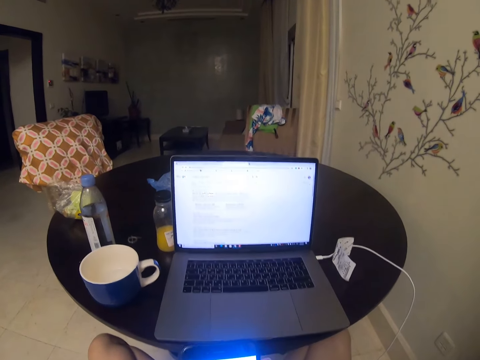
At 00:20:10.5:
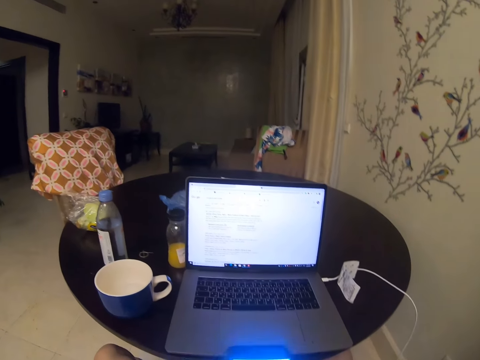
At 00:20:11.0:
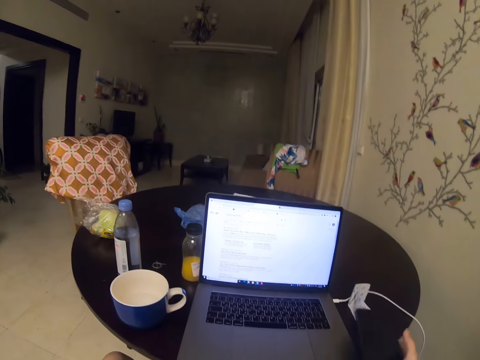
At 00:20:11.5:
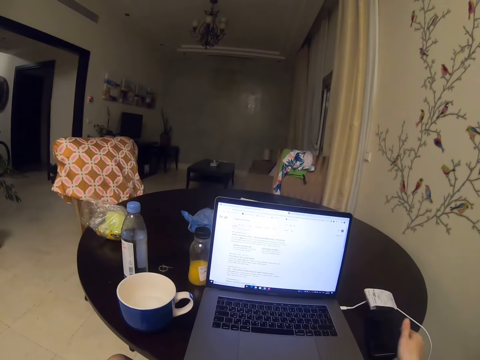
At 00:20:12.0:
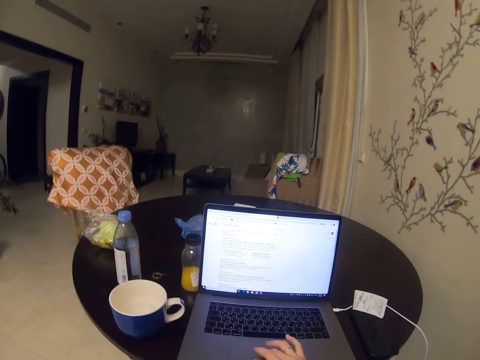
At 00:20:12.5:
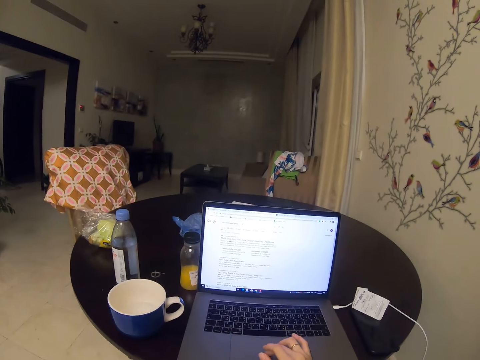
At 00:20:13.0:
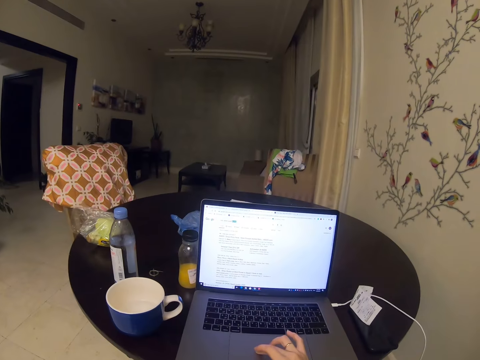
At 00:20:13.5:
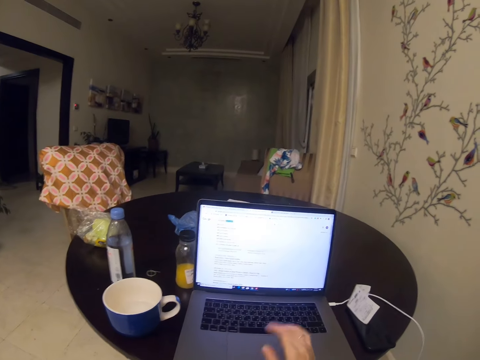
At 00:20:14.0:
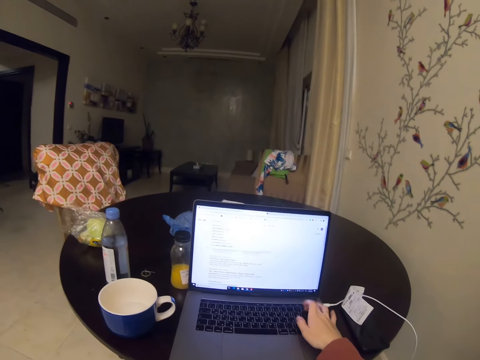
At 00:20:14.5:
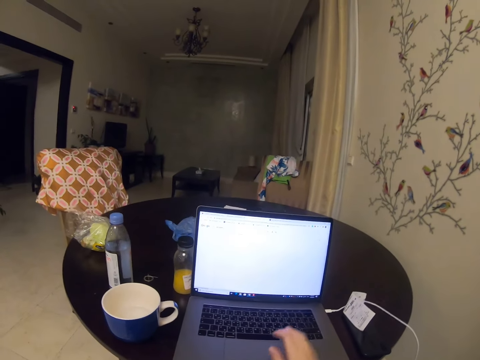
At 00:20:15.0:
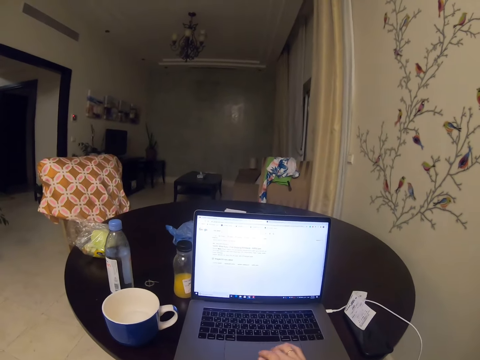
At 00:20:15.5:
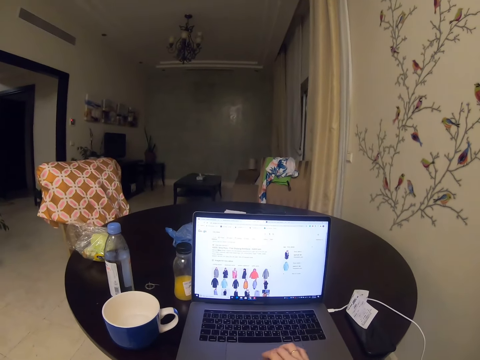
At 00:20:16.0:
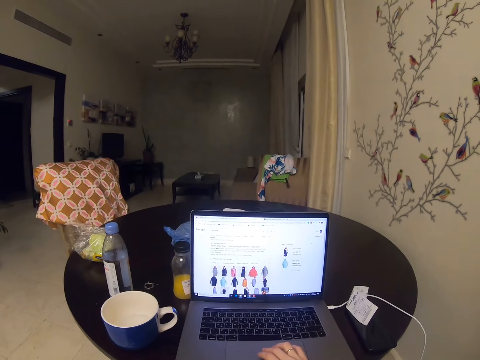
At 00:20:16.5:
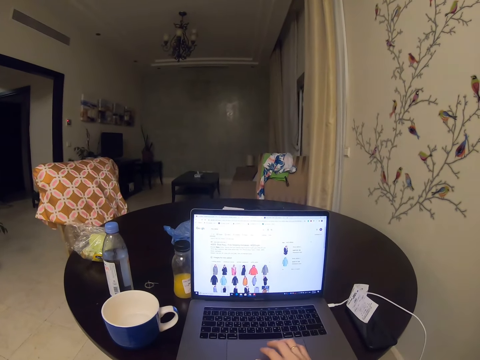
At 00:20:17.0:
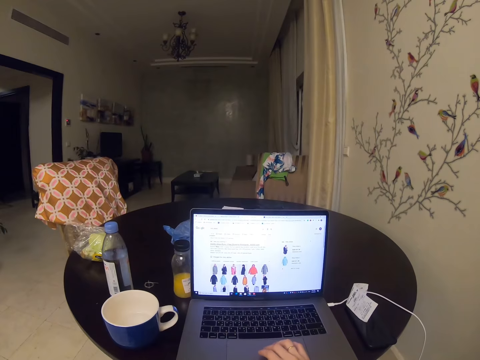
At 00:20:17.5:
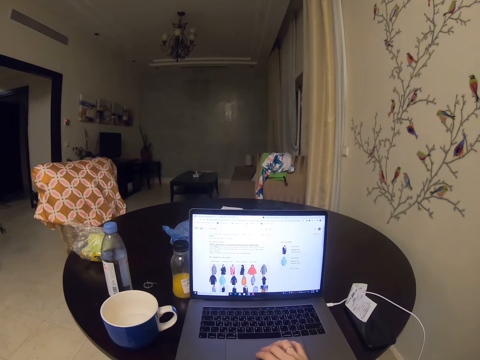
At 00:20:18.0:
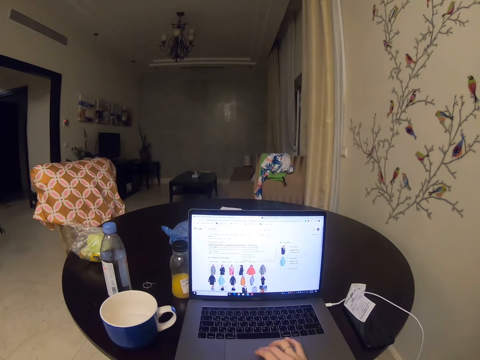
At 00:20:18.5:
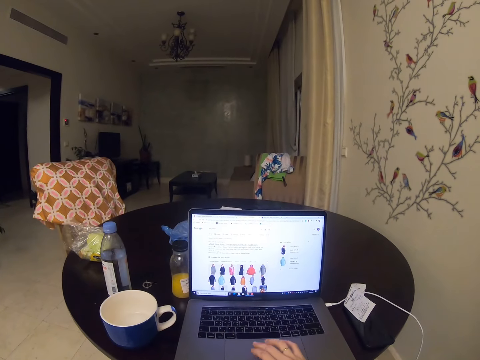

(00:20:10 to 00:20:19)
The camera wearer touches the phone. They operate the computer.

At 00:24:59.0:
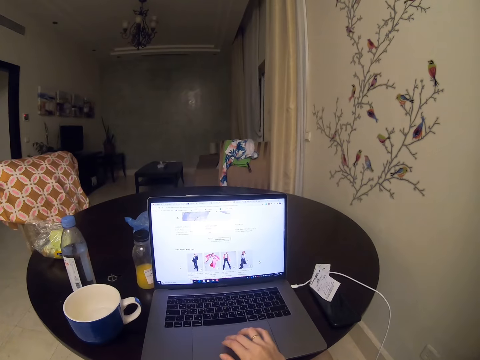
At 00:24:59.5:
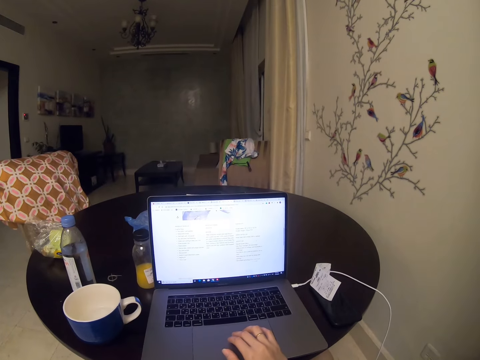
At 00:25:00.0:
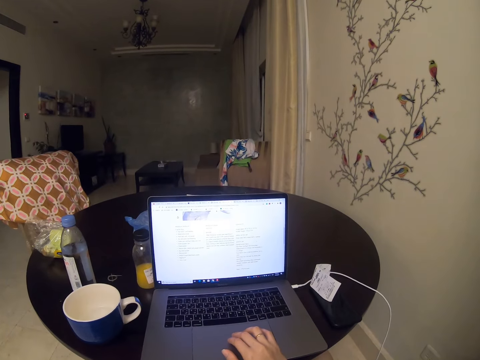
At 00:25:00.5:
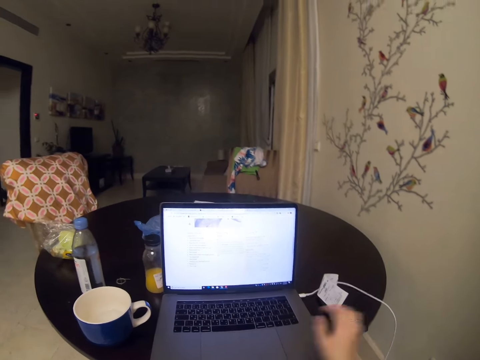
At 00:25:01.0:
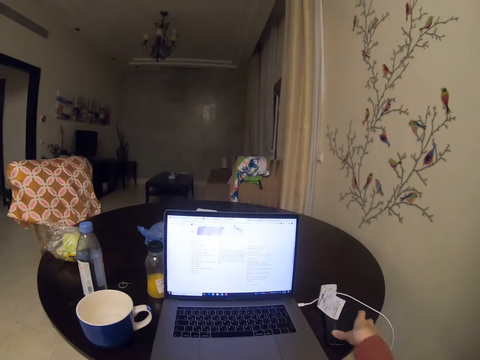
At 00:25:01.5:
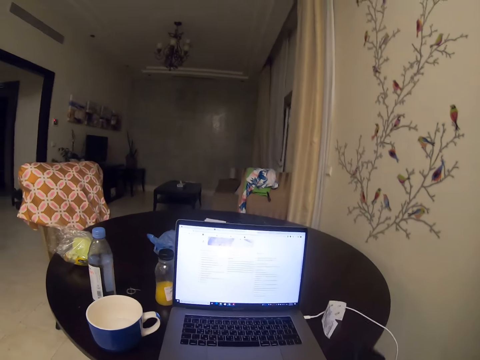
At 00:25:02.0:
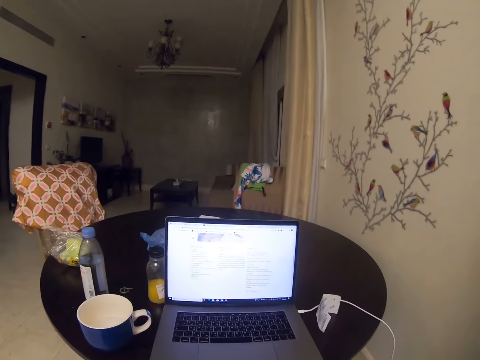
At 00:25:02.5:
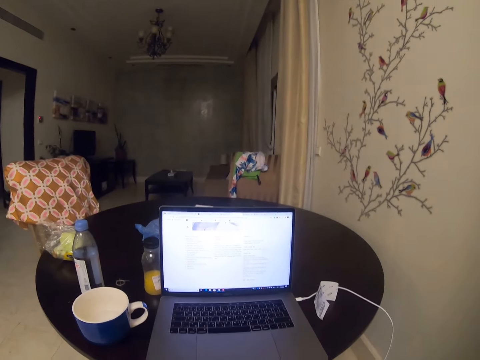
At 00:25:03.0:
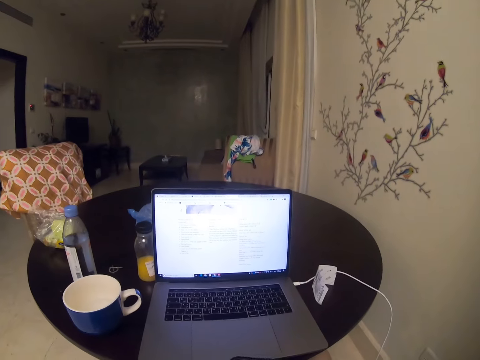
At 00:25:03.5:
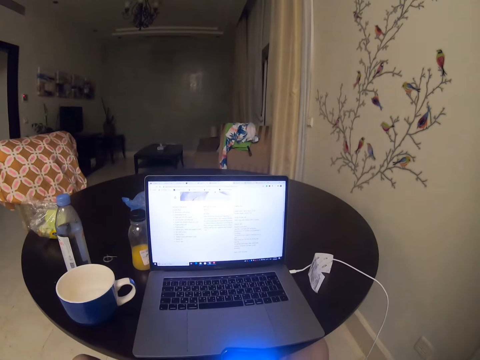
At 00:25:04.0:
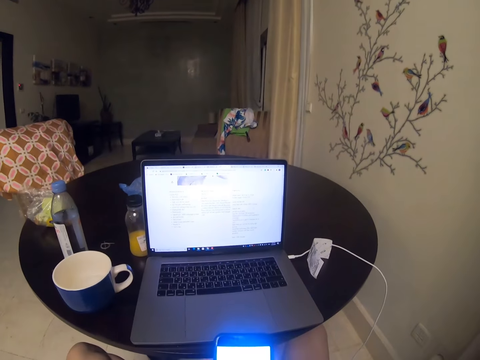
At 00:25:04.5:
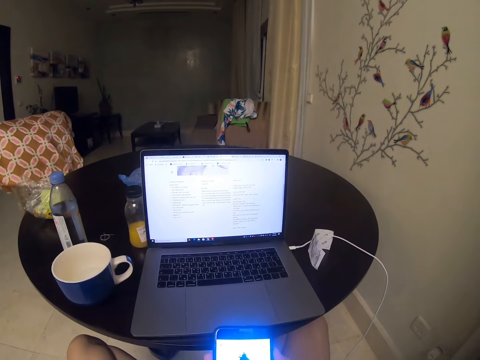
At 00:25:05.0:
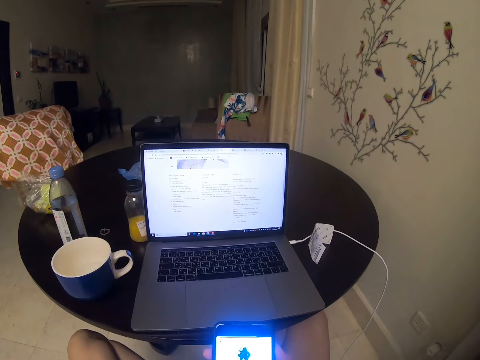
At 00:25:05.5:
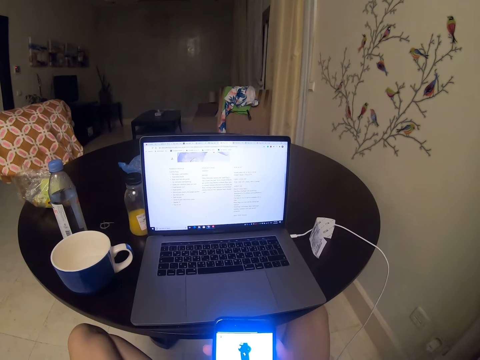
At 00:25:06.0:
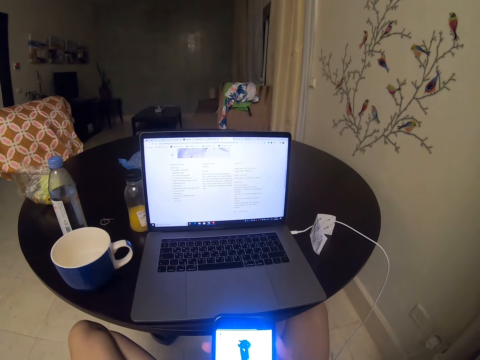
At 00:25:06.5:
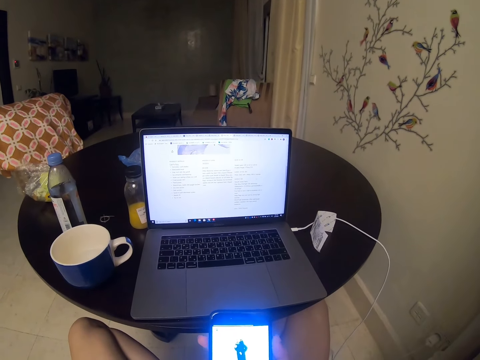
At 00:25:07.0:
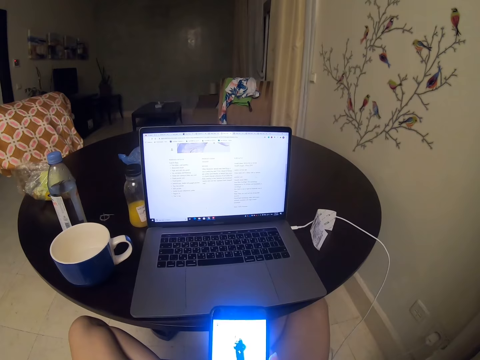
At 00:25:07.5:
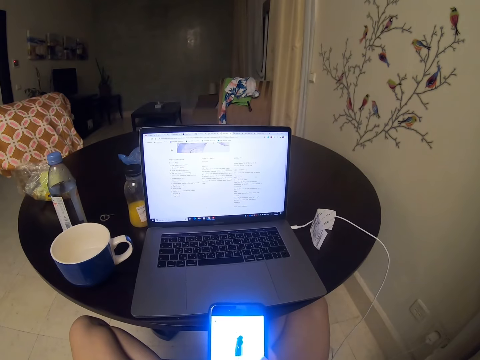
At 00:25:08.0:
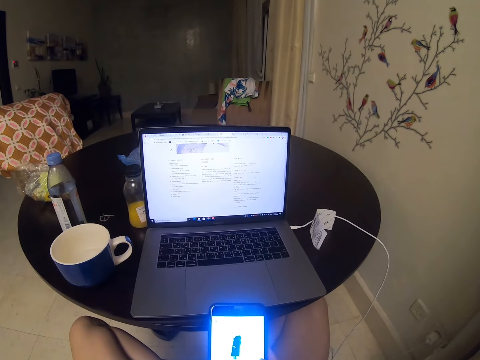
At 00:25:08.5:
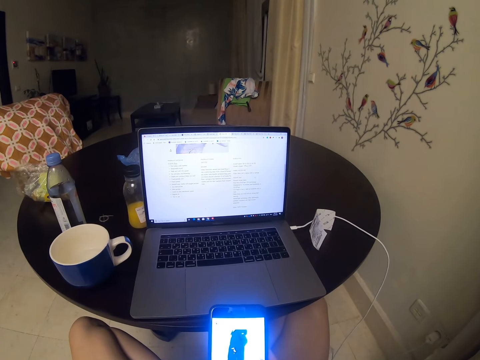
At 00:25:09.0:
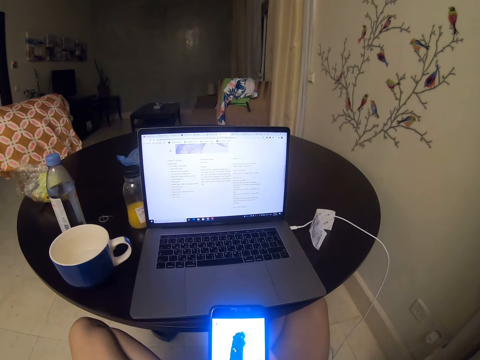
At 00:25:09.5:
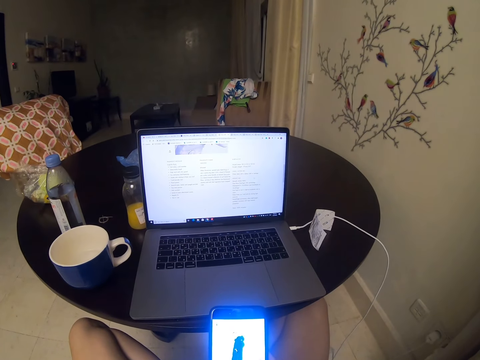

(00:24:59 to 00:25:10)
The camera wearer picks up a phone from the table. They scroll through the phone. They operate on the phone.

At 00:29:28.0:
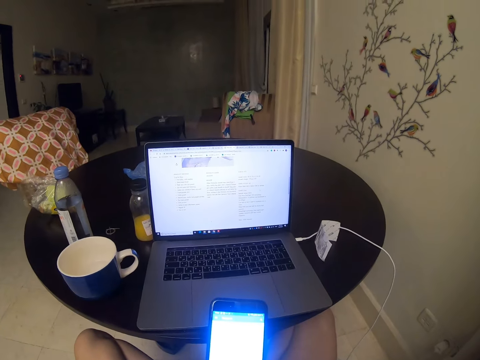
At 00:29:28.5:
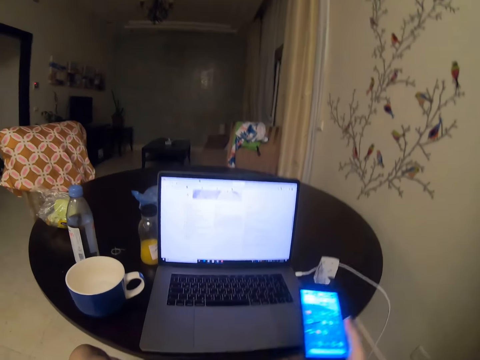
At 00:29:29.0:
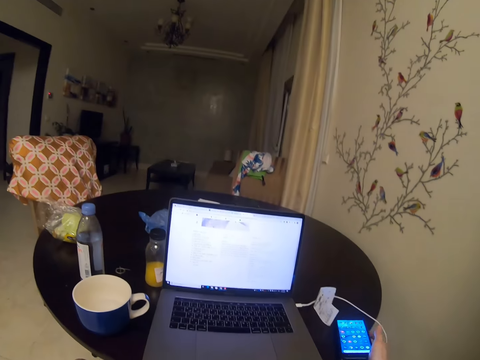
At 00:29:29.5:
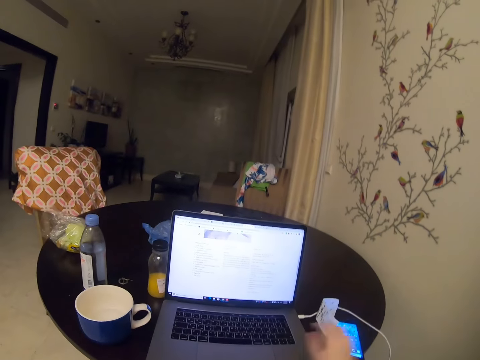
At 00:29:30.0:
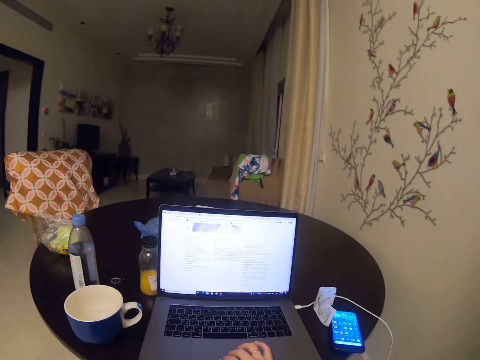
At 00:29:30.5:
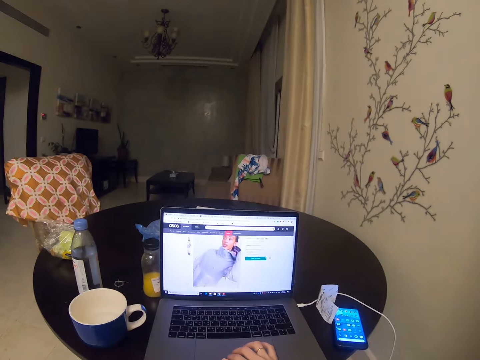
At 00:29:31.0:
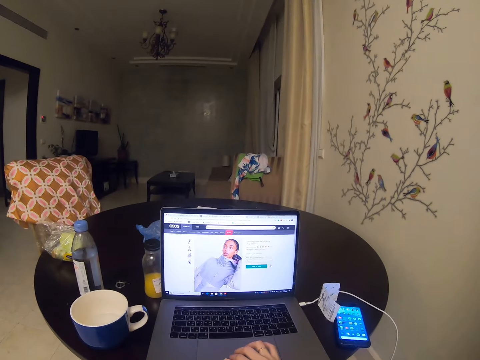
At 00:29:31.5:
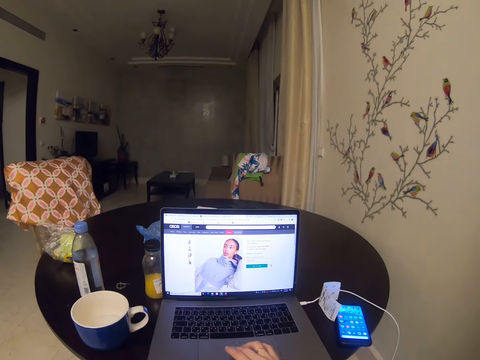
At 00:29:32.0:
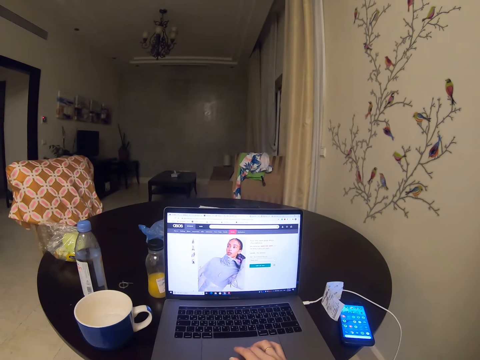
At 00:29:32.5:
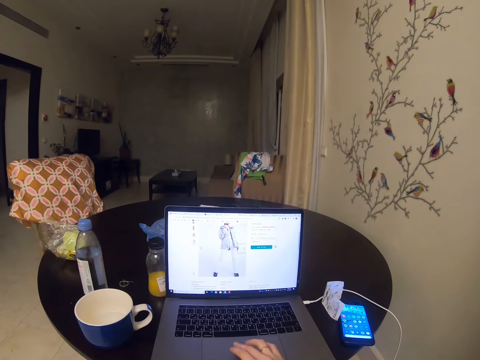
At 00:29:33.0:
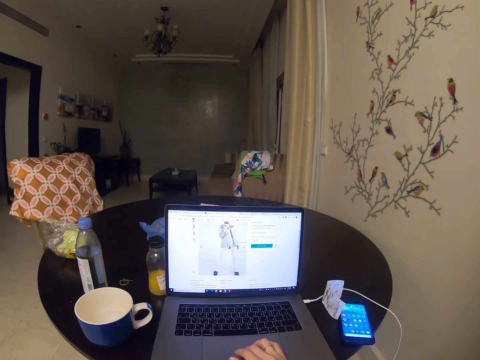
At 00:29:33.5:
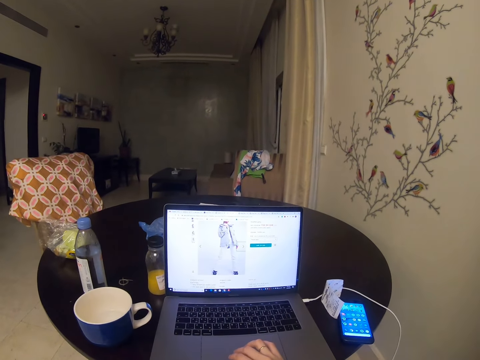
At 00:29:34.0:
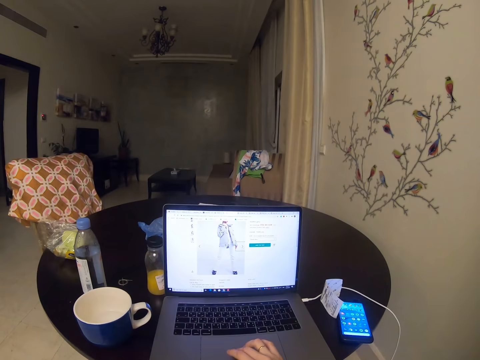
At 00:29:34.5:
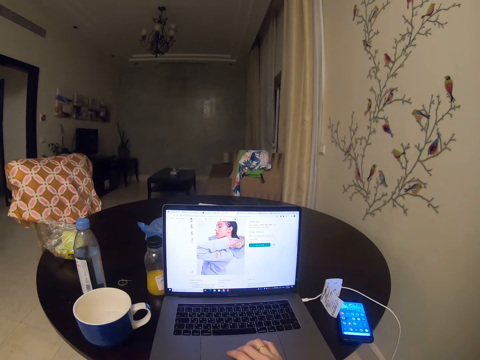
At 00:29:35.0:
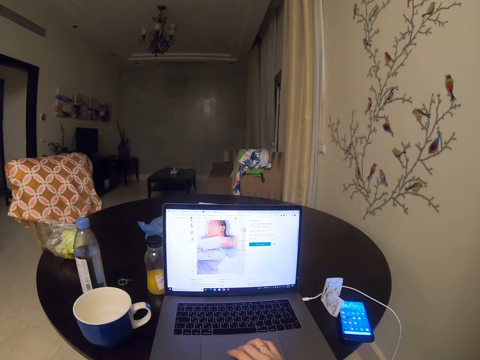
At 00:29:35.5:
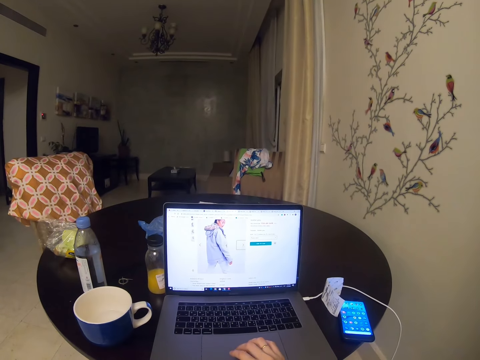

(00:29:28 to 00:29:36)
The camera wearer puts the phone on the table. They operate the laptop on the table.
